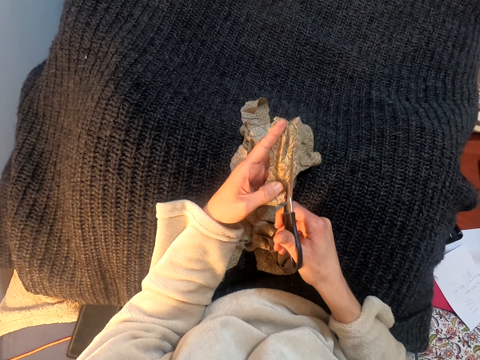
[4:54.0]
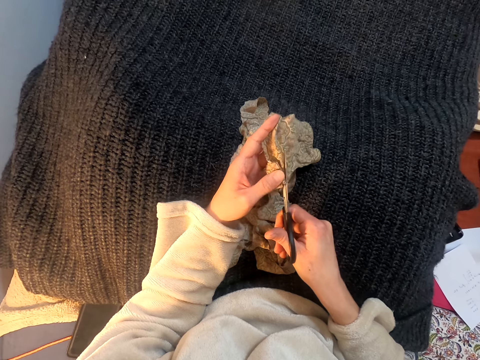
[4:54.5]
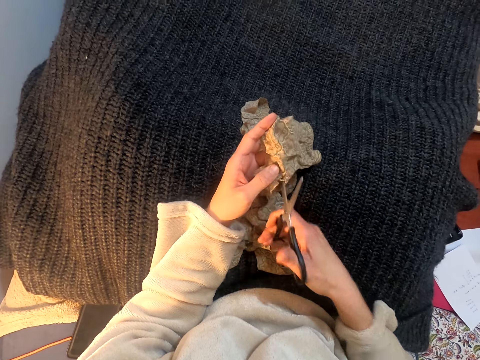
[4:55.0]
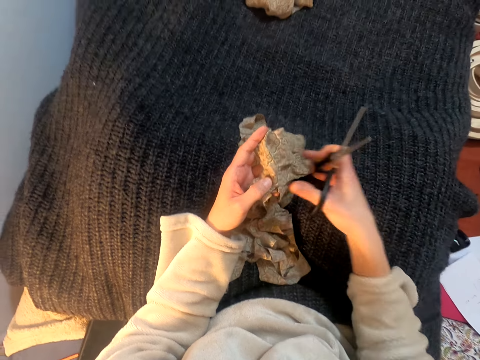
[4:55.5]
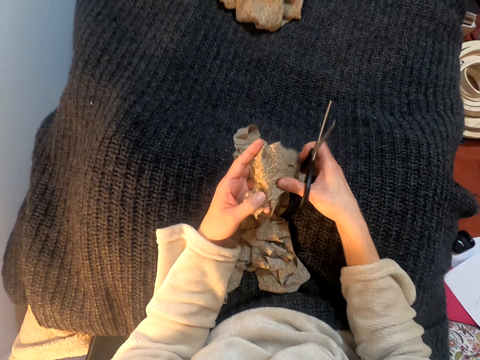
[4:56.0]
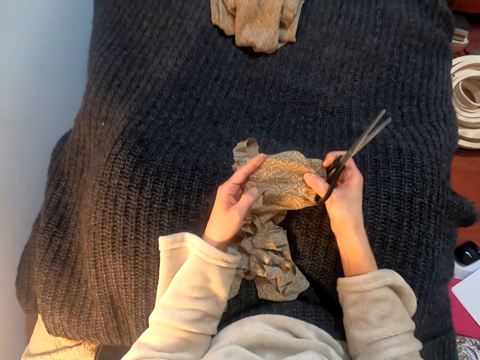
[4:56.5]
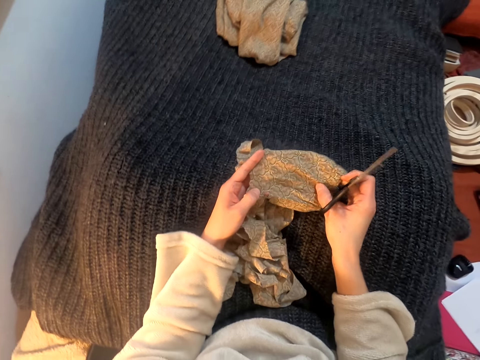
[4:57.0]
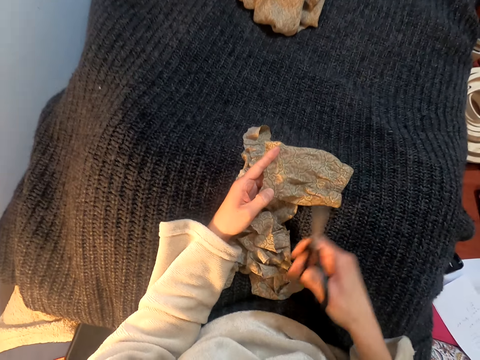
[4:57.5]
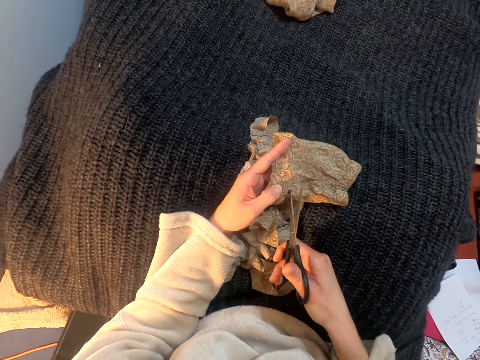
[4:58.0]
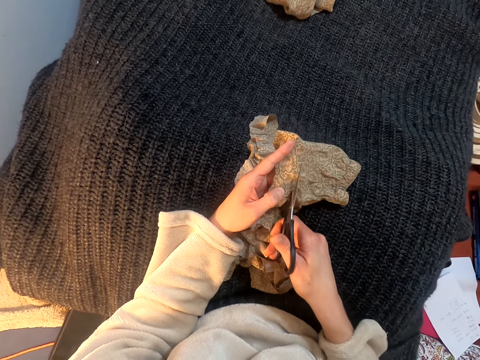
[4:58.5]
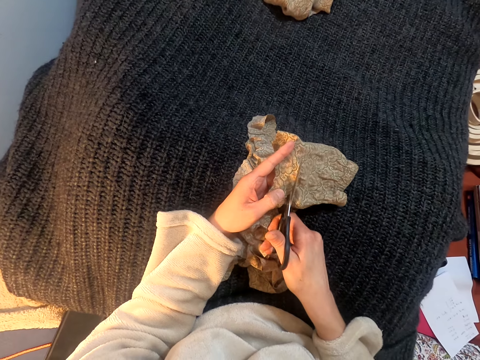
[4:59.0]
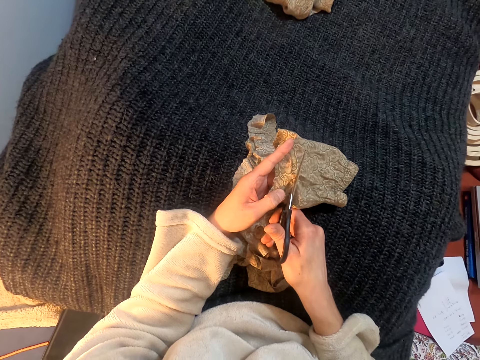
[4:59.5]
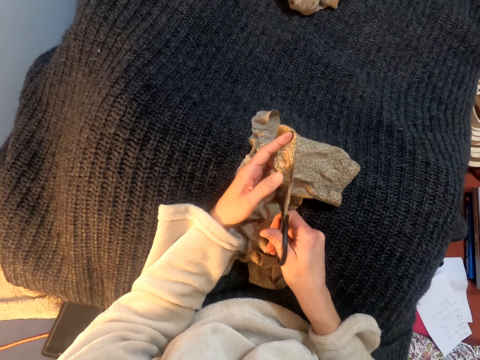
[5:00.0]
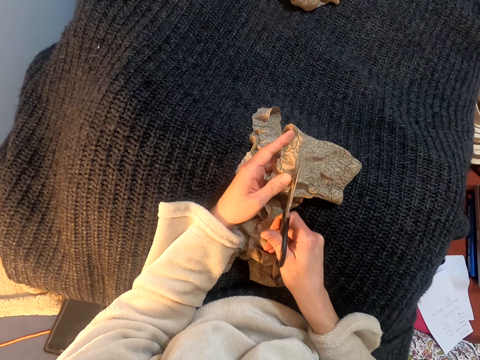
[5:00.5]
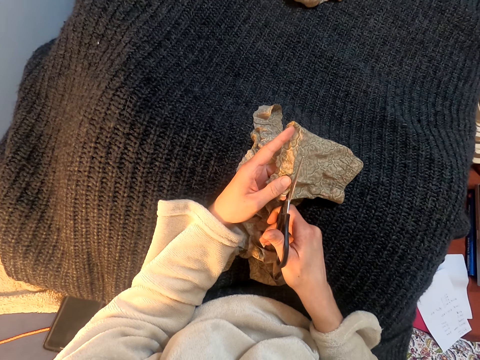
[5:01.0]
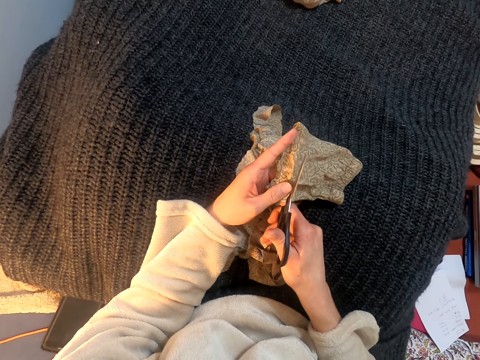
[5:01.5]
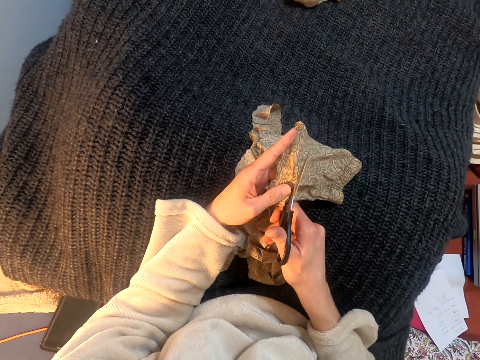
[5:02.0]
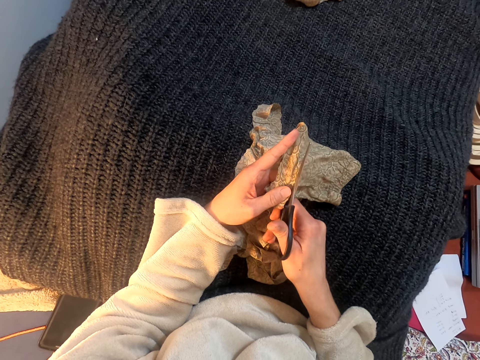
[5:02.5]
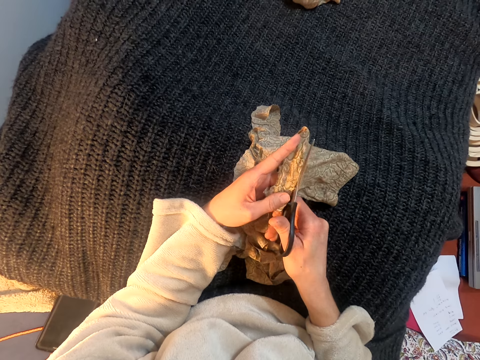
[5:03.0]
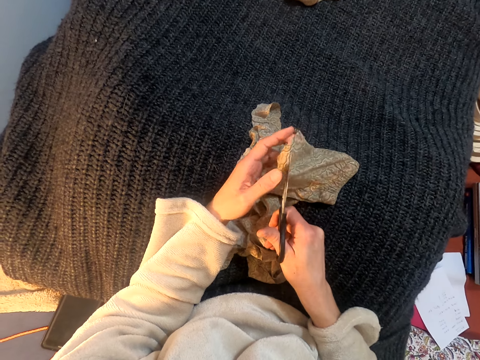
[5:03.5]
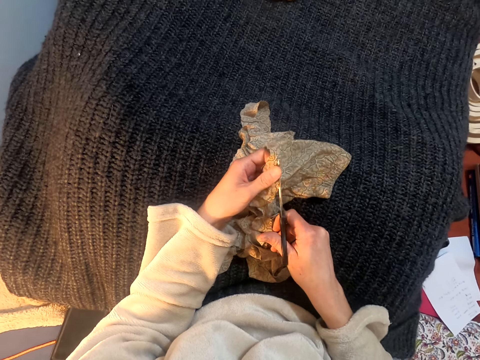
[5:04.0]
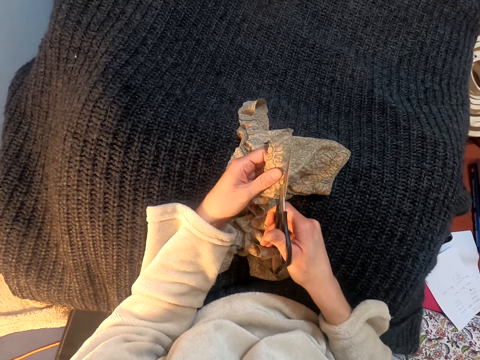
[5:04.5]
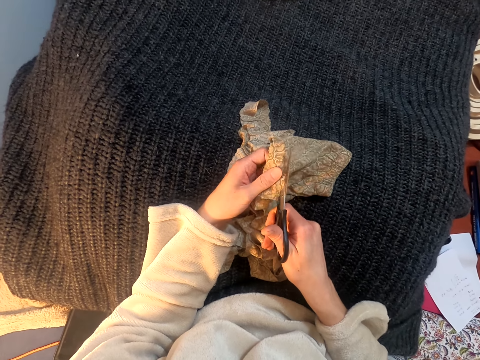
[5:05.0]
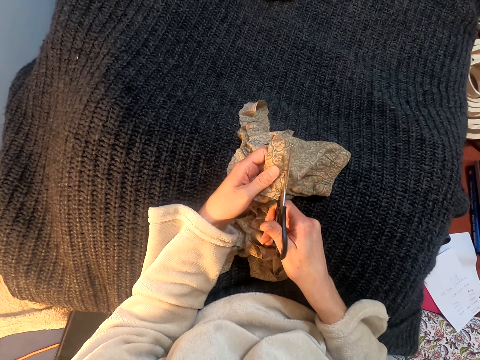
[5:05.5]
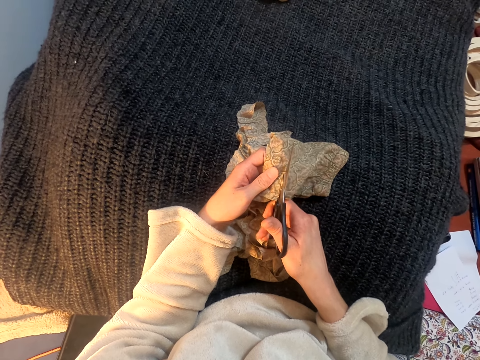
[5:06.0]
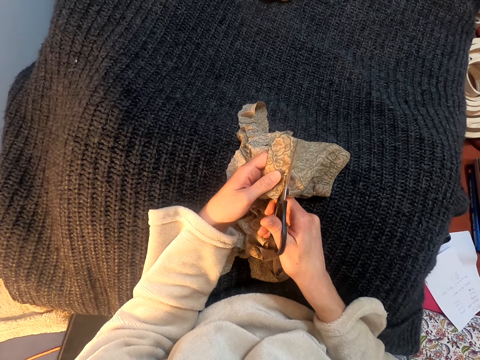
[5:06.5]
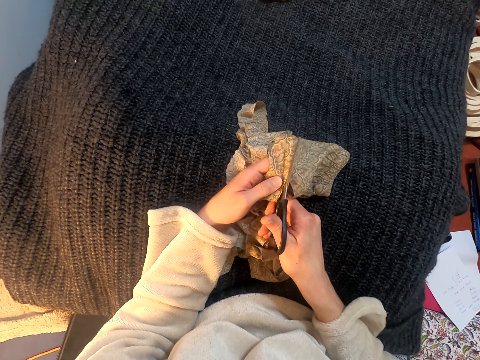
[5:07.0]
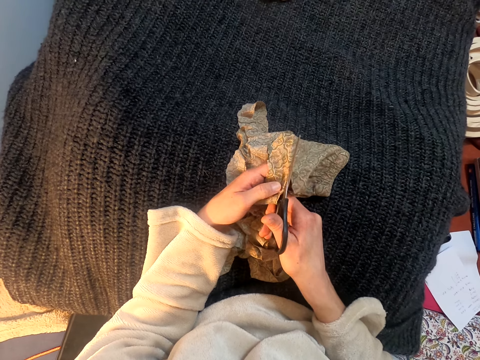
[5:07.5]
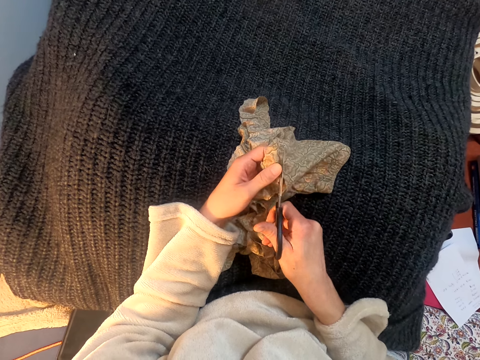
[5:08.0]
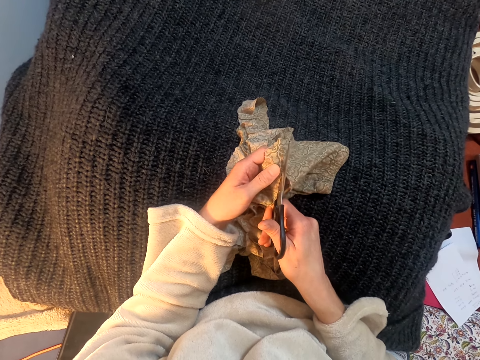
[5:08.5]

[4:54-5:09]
The camera wearer lifts the scissors. They pull the cloth. They lift the scissors. They turn the cloth over. They cut the cloth with scissors.

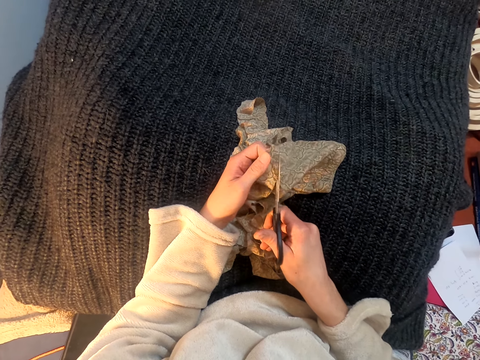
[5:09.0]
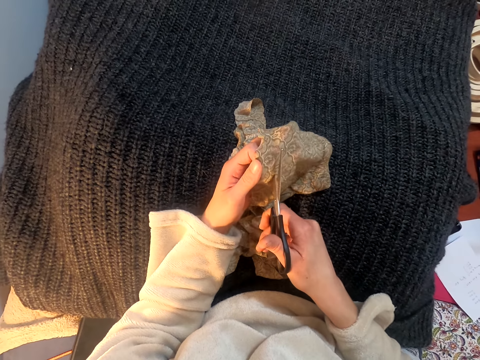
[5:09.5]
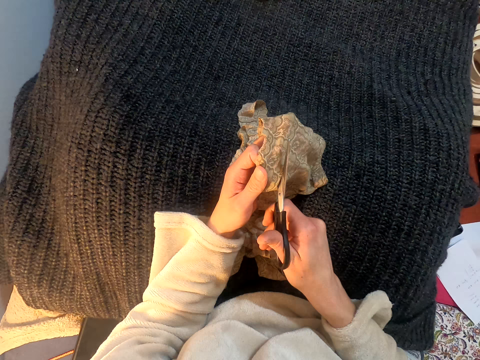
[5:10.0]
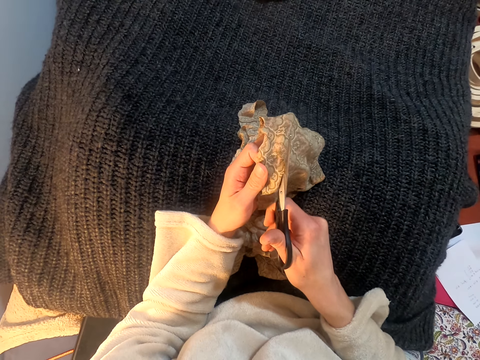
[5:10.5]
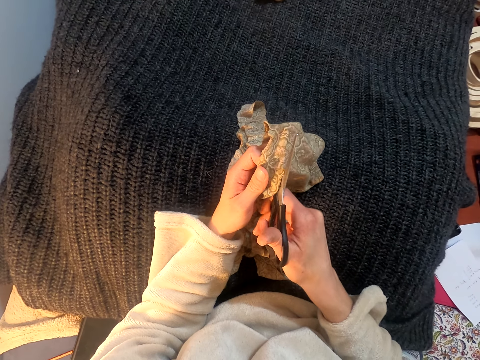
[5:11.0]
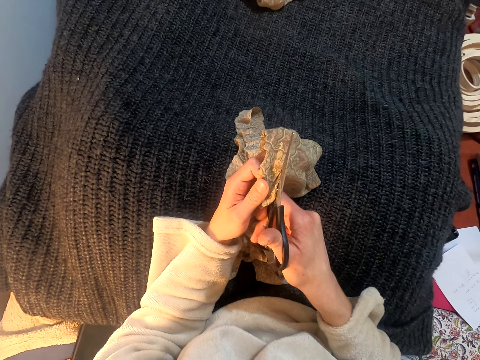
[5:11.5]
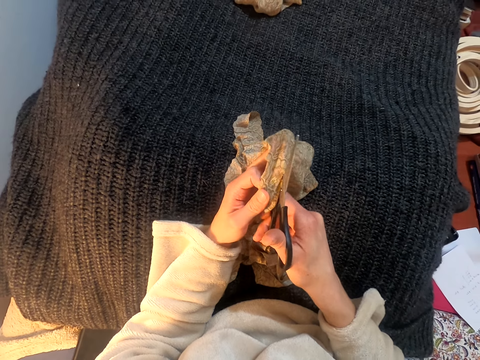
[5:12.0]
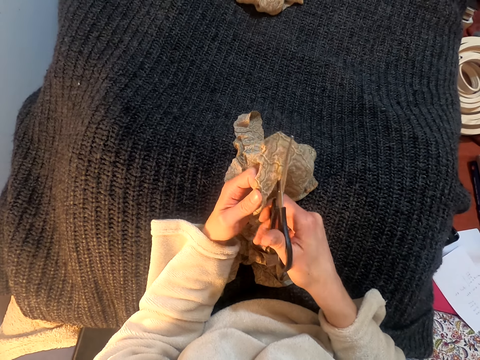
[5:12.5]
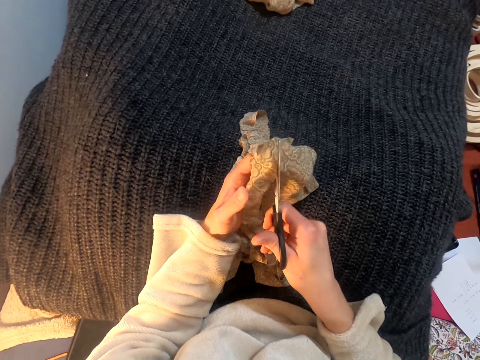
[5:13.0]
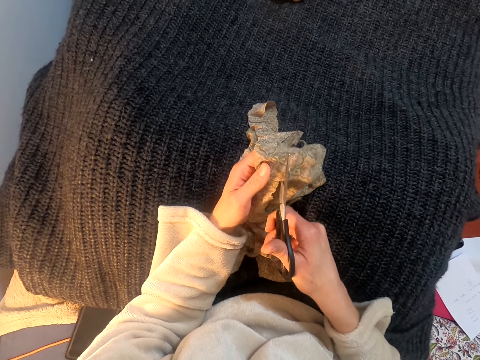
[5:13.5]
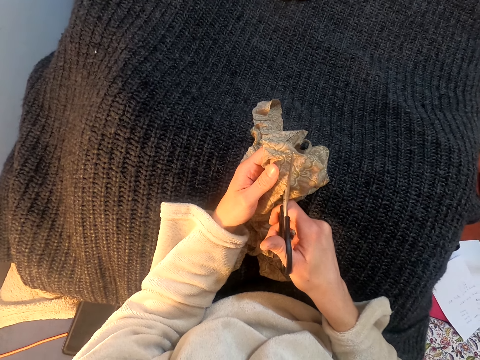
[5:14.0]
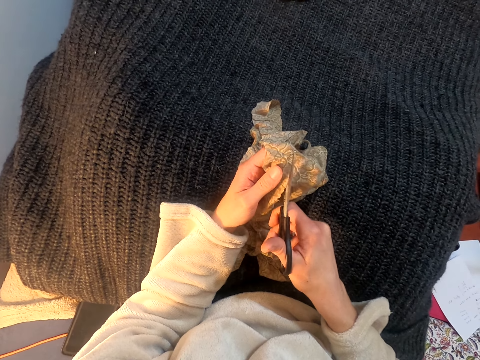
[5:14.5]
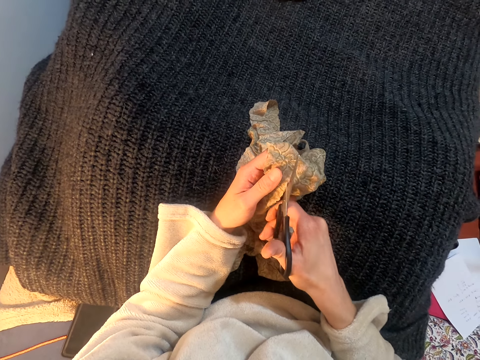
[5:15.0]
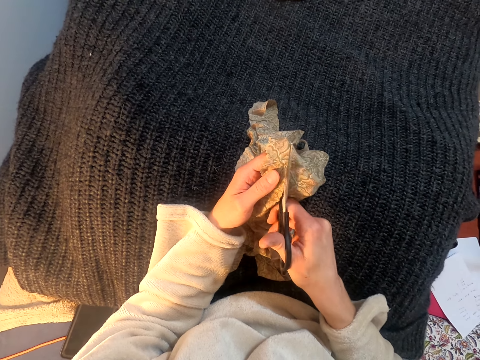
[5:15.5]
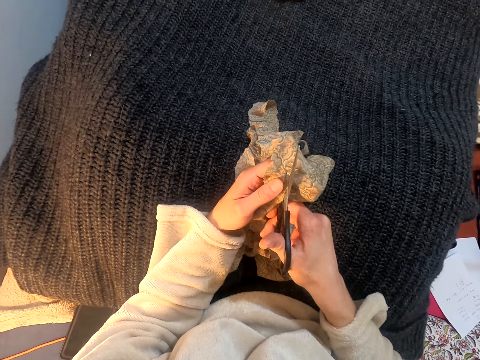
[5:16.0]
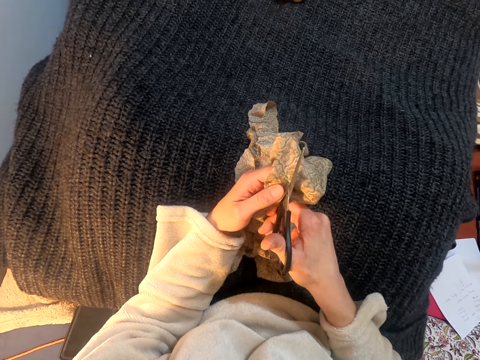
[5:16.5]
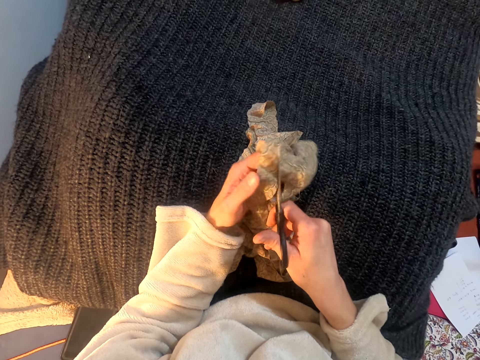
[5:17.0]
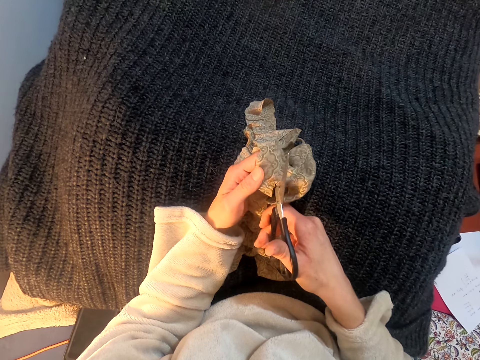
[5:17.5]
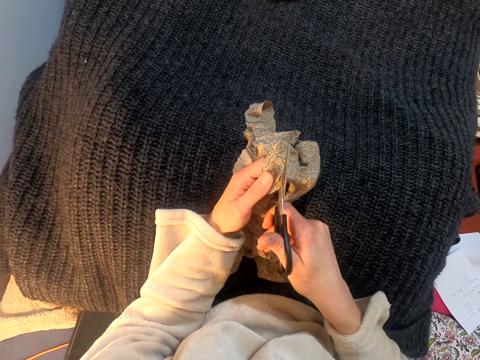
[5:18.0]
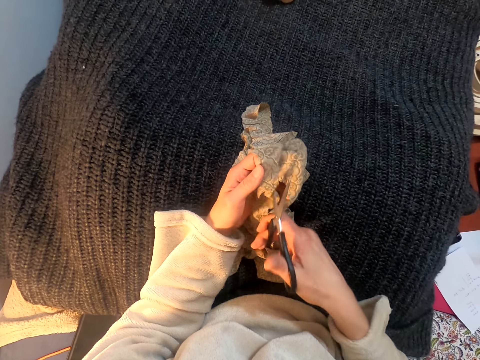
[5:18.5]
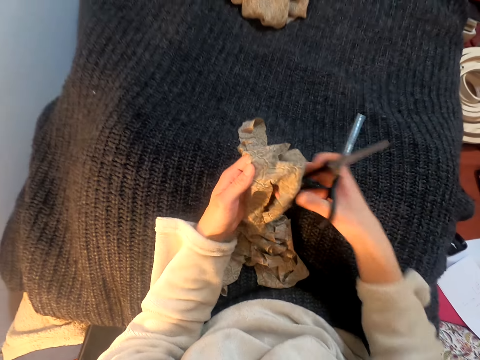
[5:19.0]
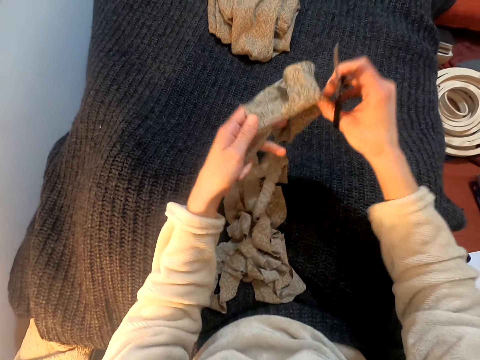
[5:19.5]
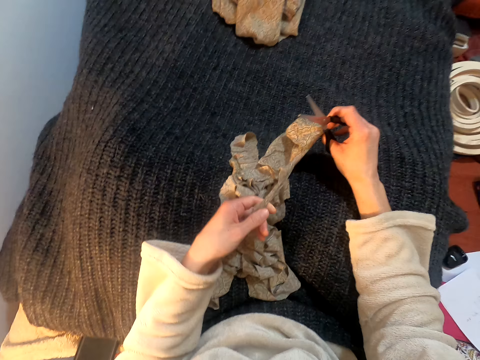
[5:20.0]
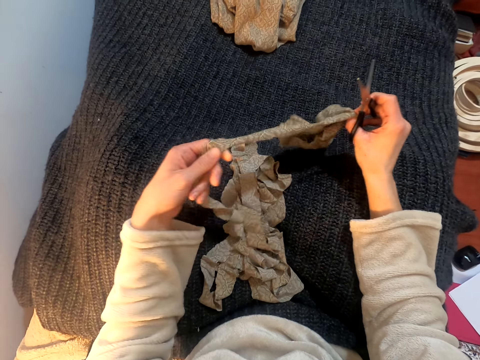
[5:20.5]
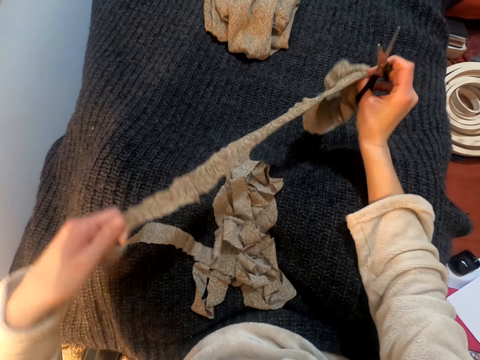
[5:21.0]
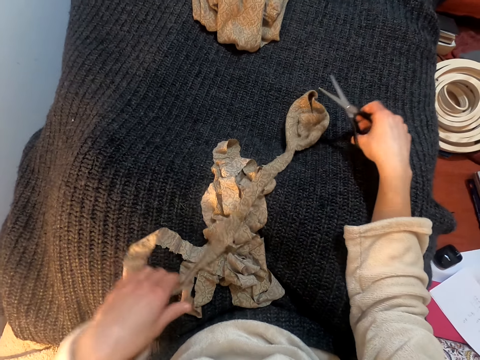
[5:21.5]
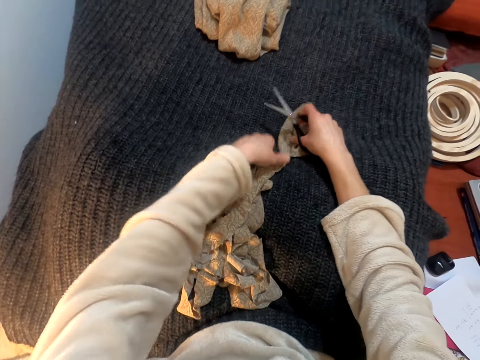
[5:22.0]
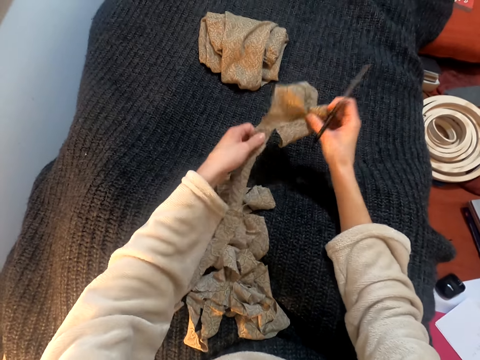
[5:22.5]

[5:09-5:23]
The camera wearer lifts the scissors. They lift the cloth. They turn the cloth over. They drop the cloth on the lap. They pull the cloth. They drop the cloth on the lap. They lift the cloth.
